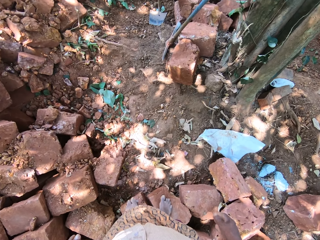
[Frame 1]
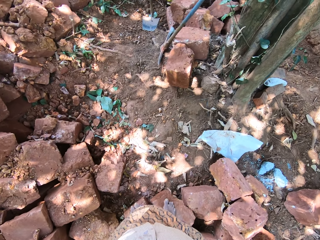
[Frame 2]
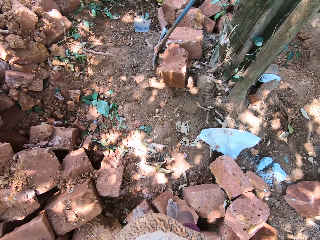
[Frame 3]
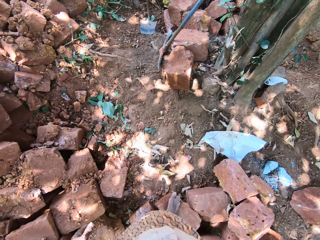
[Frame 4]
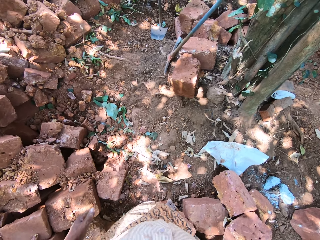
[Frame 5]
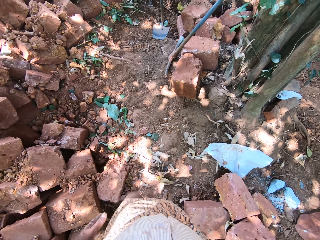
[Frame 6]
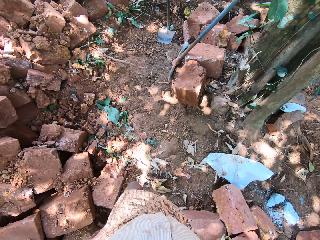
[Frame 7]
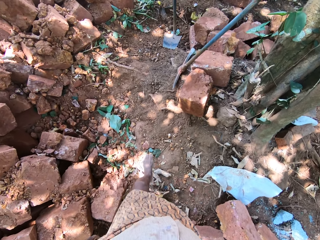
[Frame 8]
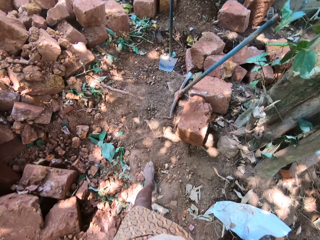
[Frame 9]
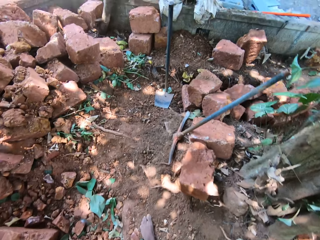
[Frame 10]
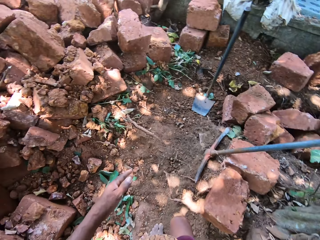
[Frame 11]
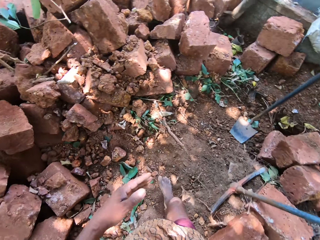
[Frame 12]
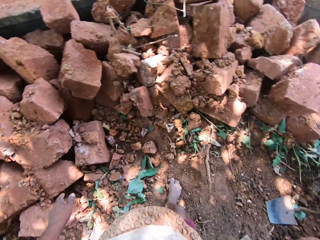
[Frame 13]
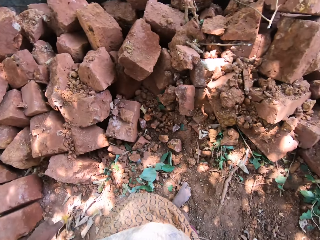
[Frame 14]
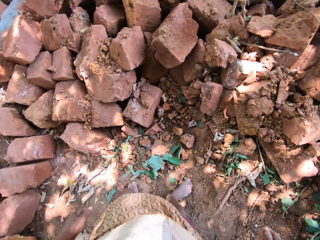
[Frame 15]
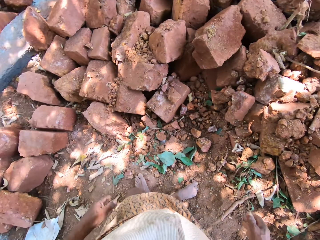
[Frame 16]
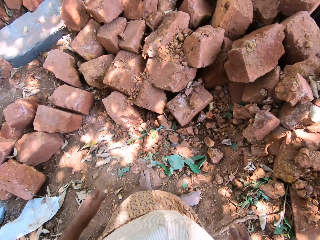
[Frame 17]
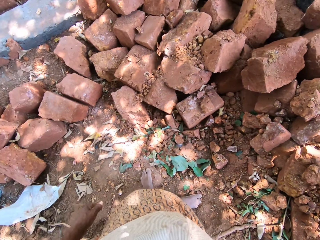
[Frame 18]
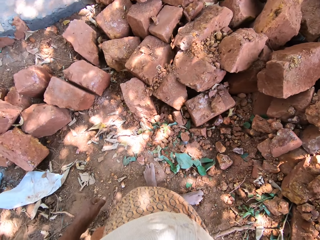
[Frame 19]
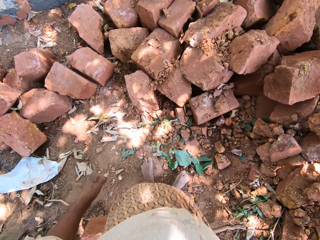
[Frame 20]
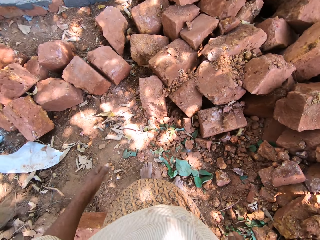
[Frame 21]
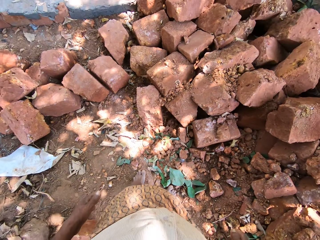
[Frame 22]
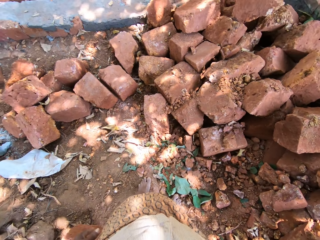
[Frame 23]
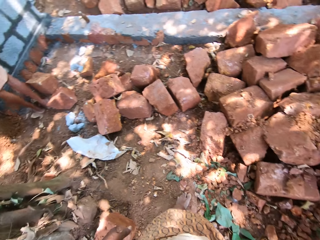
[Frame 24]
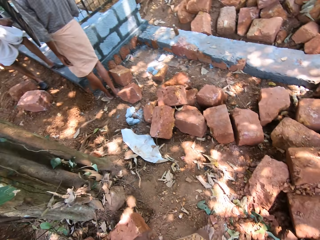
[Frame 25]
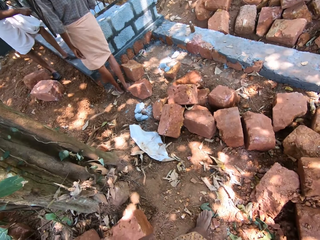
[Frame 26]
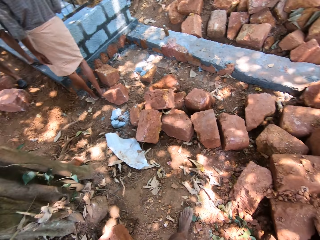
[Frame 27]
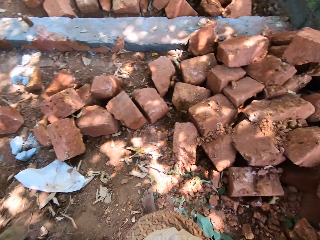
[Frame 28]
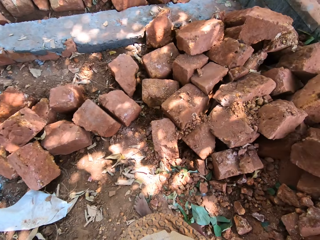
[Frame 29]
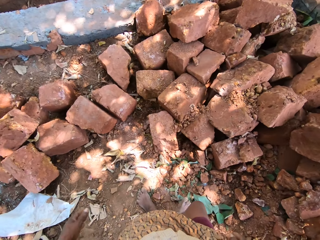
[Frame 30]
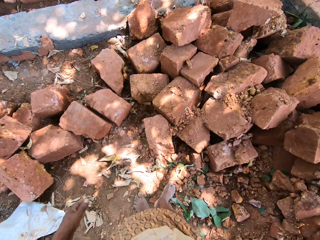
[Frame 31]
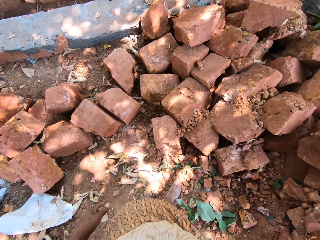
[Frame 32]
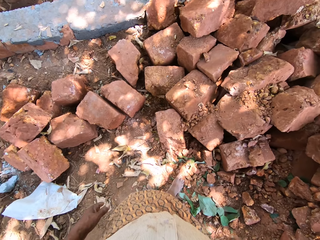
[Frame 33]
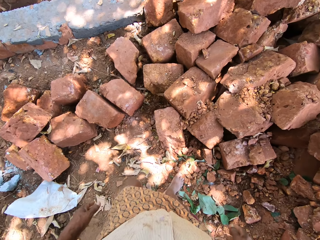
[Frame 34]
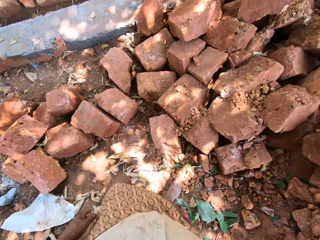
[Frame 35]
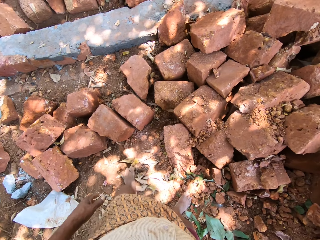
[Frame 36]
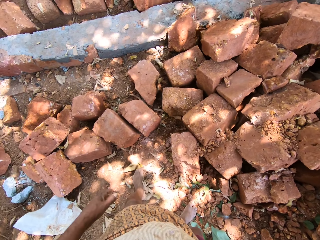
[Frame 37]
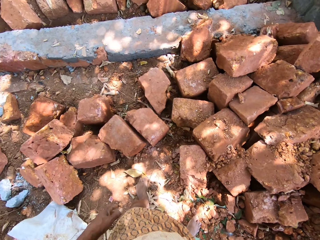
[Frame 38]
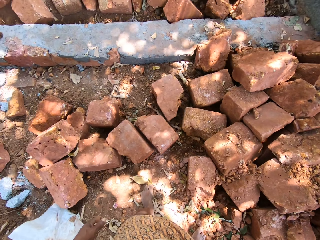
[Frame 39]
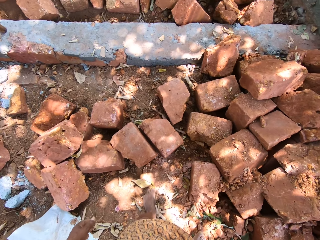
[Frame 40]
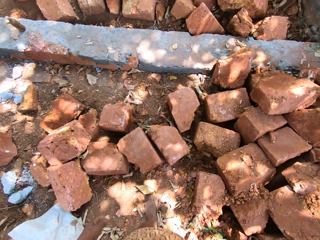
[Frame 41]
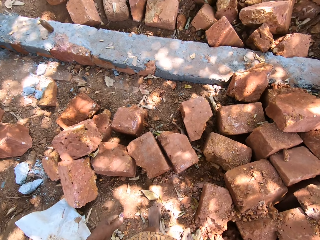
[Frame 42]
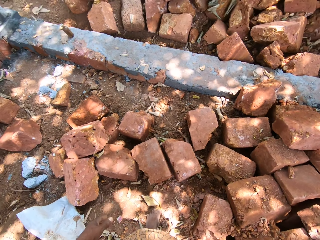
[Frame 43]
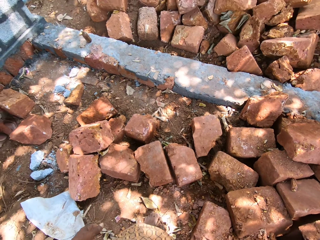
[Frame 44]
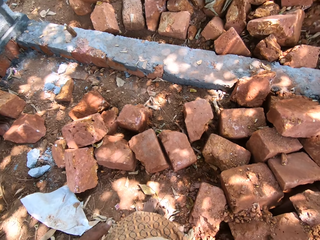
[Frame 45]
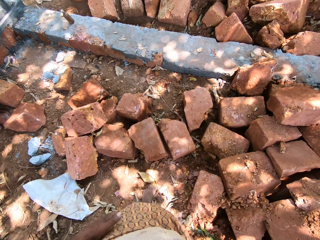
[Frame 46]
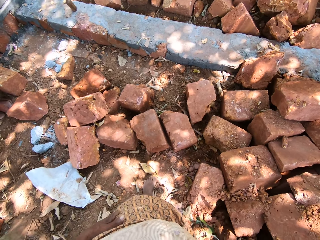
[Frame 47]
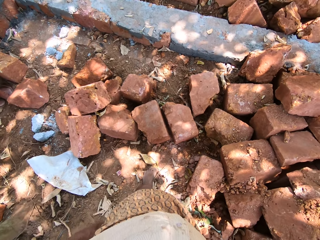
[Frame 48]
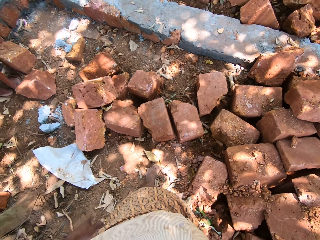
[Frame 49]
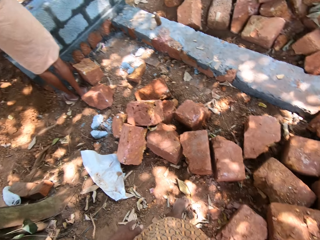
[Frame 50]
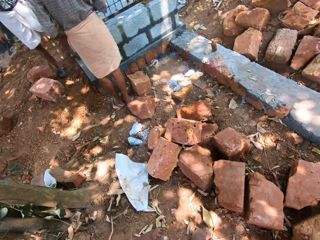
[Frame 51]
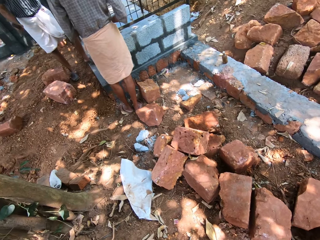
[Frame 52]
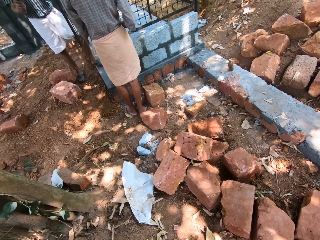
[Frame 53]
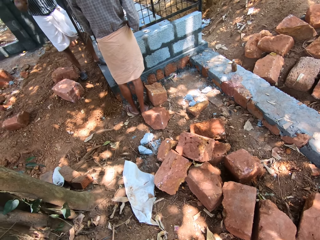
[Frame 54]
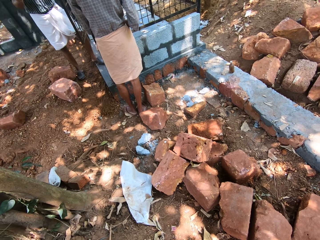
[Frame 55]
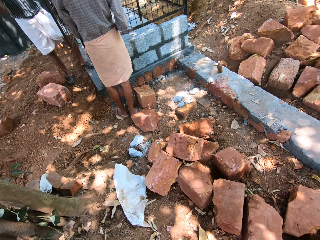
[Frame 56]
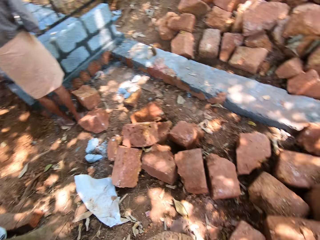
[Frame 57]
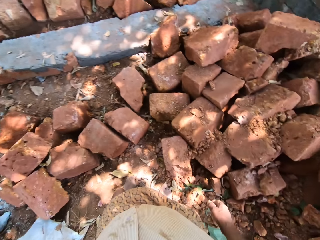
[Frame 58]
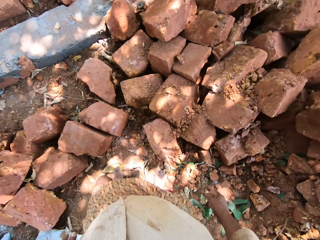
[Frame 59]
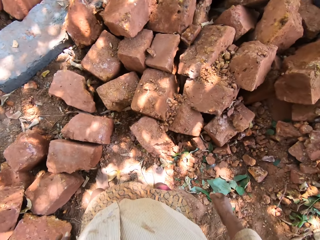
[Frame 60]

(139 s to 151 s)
The camera wearer looks around the bricks.

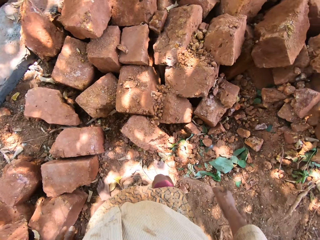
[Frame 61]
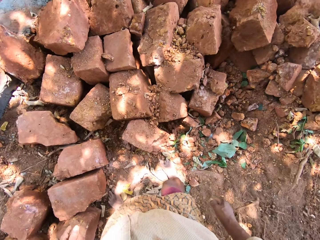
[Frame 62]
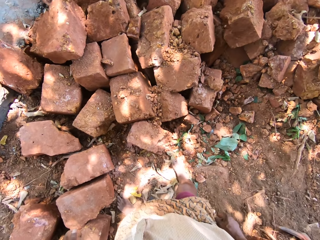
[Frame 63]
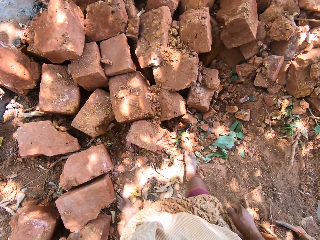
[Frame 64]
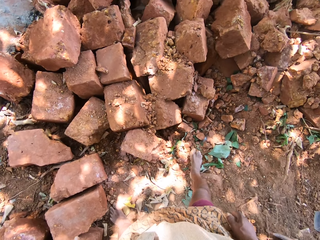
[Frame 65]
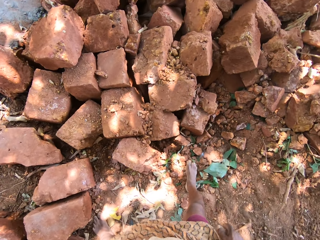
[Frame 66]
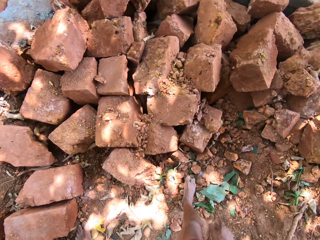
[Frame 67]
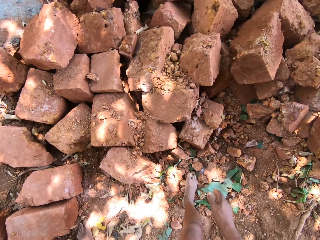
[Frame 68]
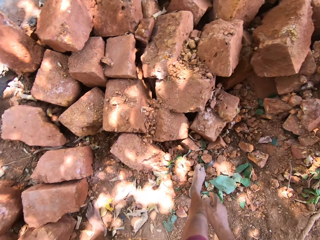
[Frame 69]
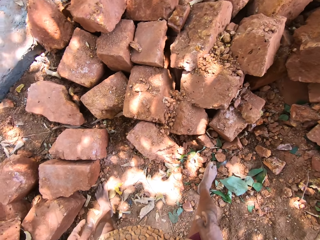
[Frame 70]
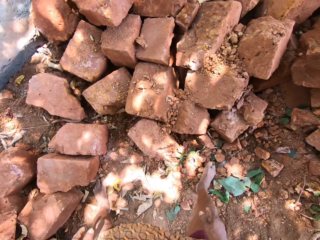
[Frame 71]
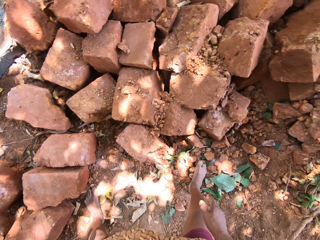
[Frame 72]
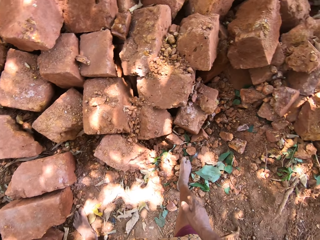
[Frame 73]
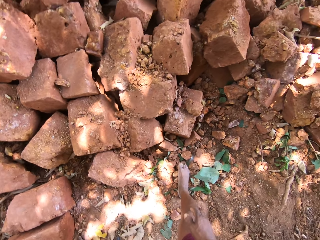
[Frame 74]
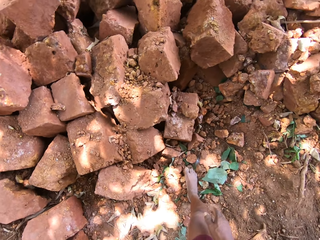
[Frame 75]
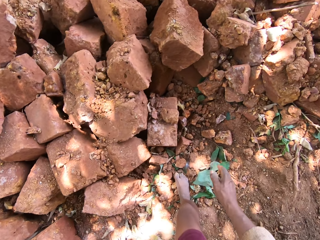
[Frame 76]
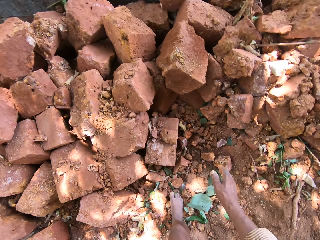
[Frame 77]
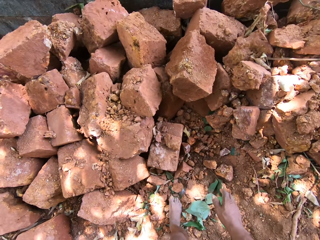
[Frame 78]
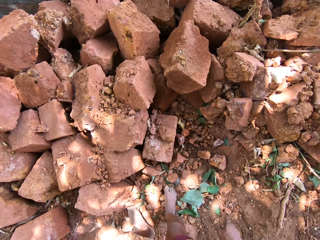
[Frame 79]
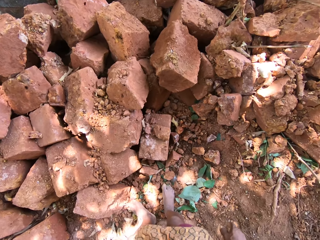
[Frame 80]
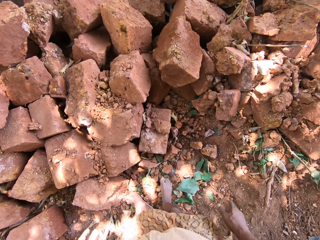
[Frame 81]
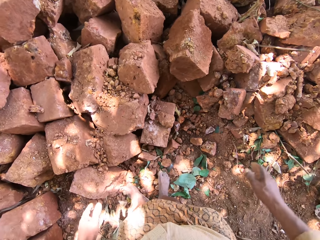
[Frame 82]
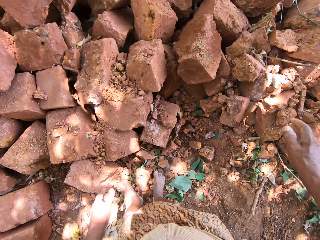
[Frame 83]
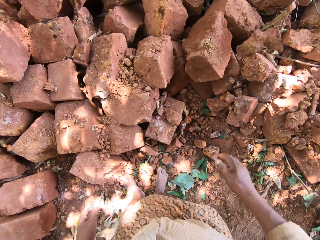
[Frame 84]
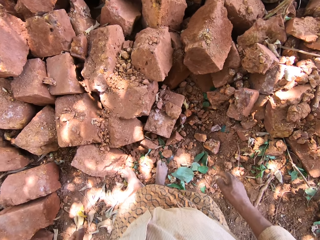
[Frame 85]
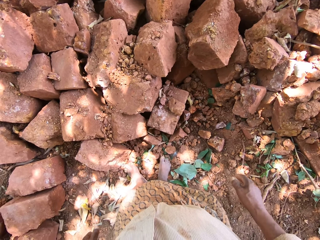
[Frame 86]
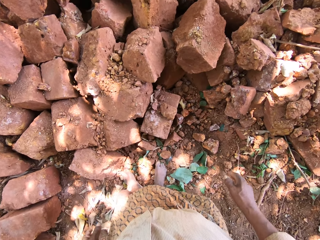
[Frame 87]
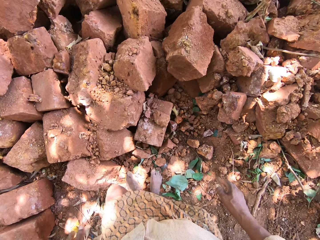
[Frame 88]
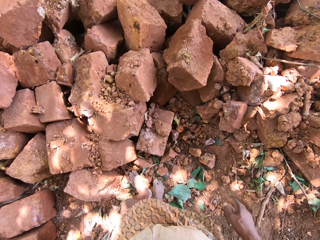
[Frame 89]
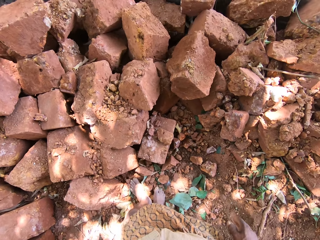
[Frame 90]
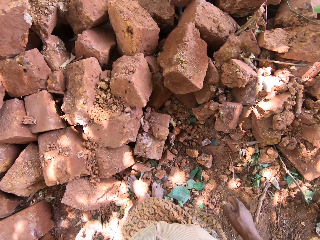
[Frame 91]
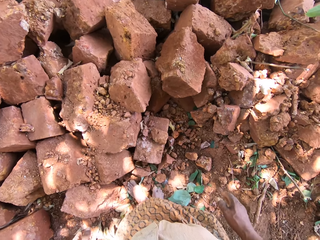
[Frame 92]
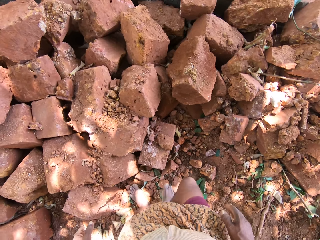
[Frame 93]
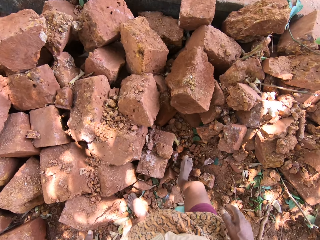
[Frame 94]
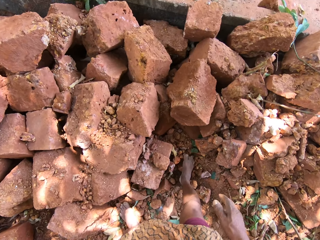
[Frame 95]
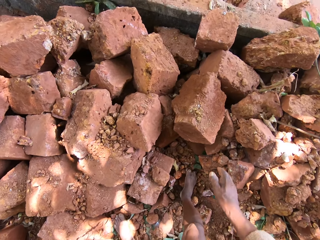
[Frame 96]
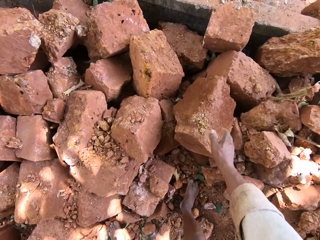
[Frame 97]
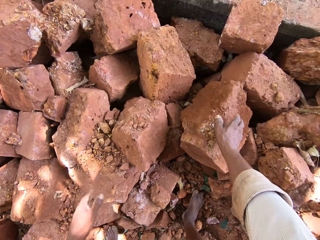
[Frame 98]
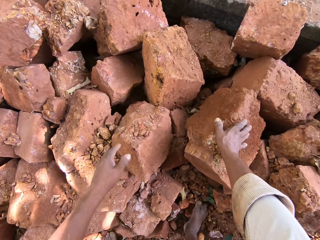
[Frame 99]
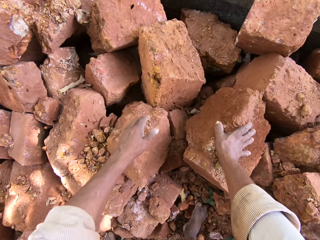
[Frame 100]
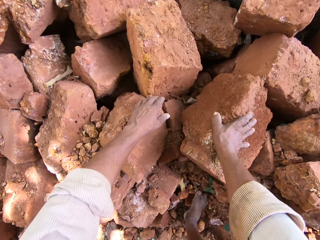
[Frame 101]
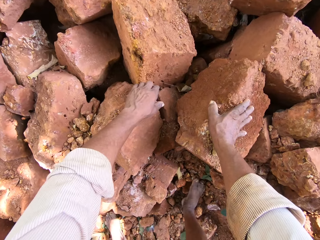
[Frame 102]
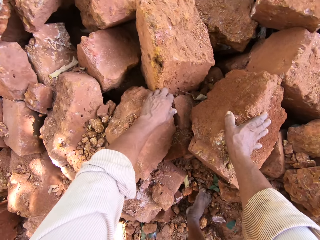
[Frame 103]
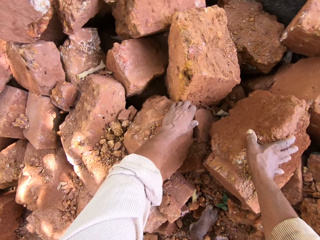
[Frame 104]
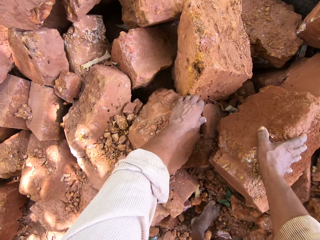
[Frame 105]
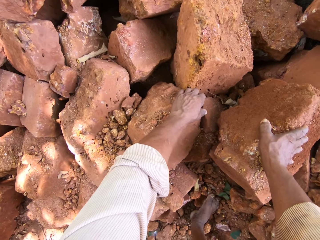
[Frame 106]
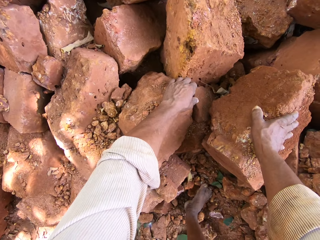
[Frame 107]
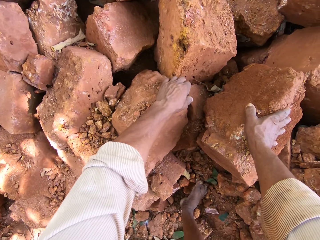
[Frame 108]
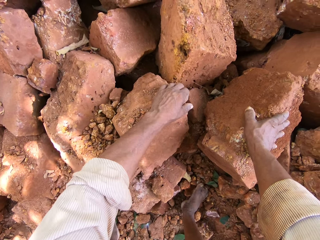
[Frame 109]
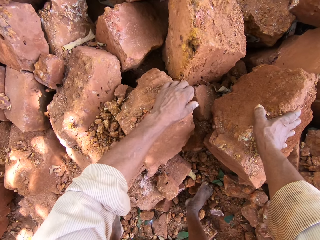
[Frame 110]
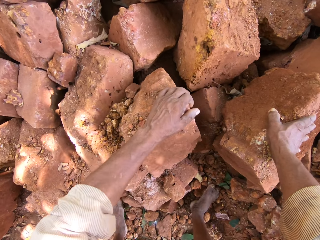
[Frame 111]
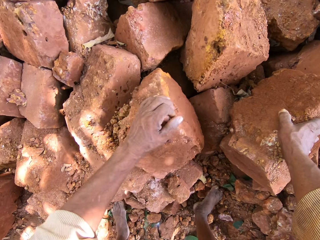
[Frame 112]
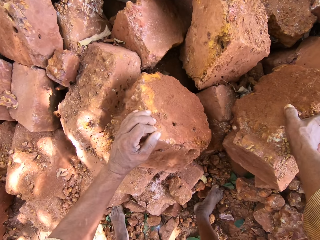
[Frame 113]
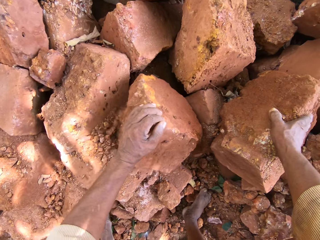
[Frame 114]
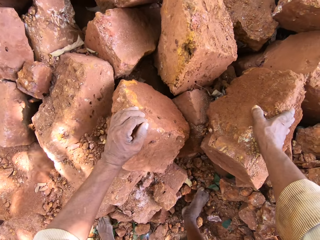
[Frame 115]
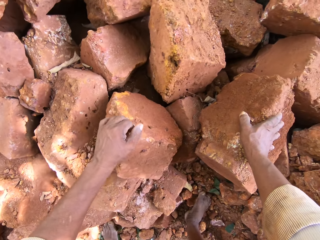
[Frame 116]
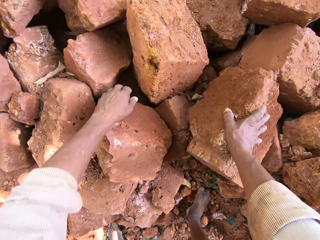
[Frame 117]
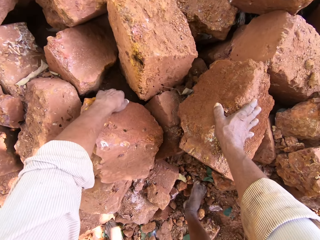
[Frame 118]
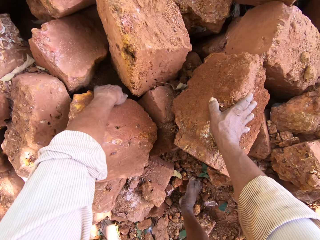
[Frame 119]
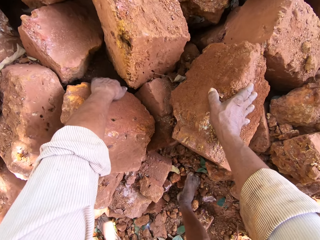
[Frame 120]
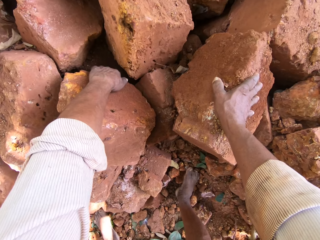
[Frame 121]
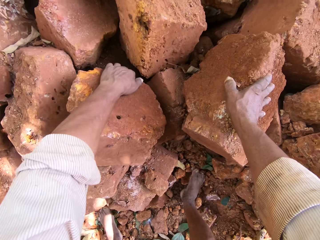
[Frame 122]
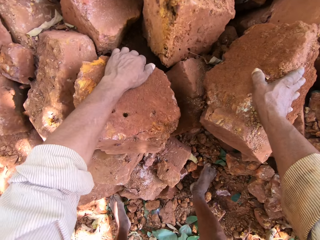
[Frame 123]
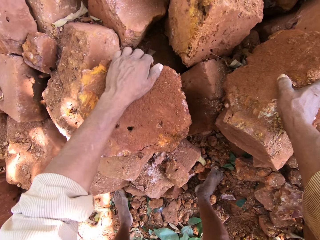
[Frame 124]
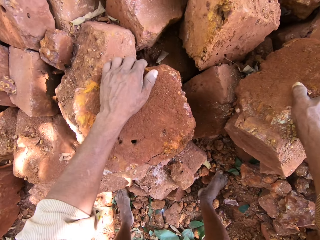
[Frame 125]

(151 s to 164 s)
The camera wearer puts a hand on a brick. He moves the brick. He picks a stone from the ground with his hands.
